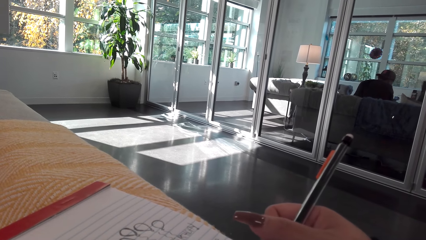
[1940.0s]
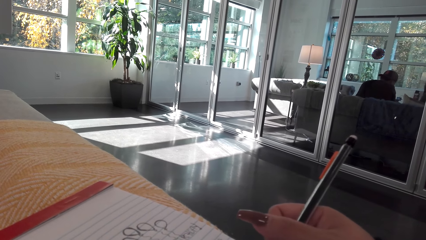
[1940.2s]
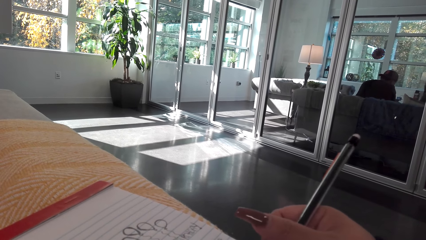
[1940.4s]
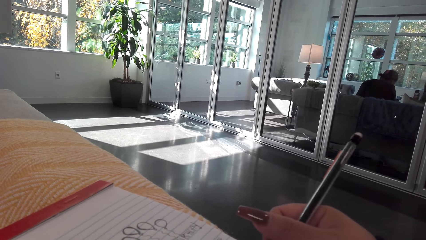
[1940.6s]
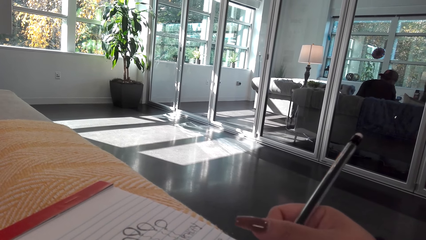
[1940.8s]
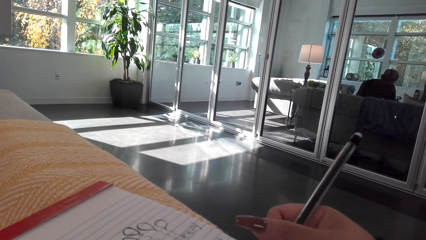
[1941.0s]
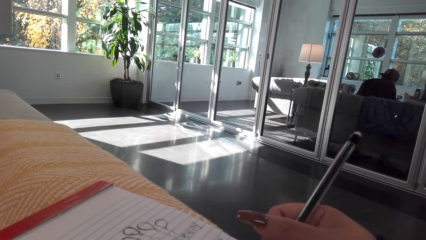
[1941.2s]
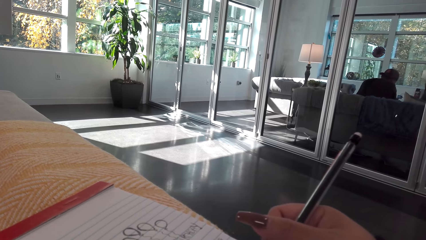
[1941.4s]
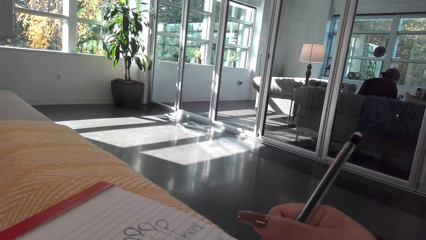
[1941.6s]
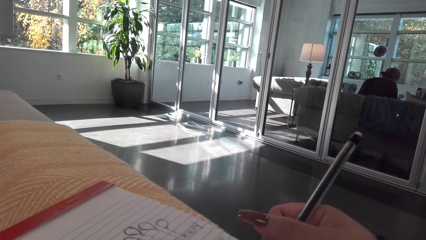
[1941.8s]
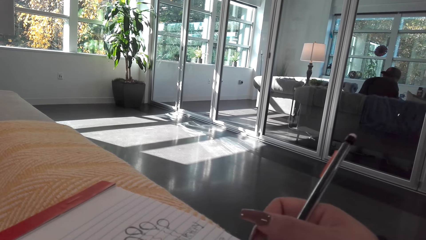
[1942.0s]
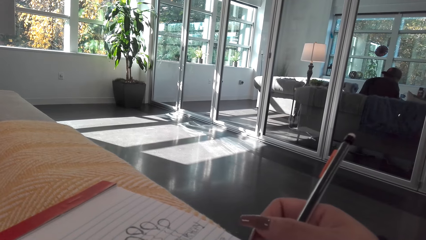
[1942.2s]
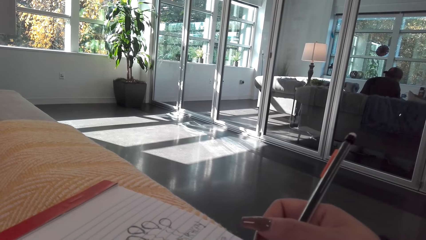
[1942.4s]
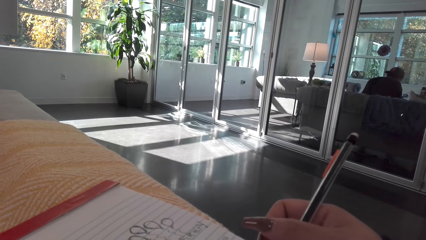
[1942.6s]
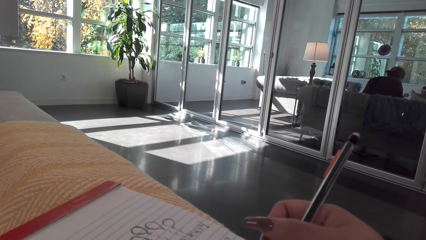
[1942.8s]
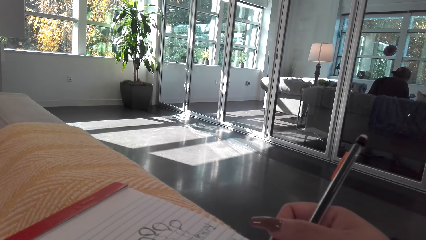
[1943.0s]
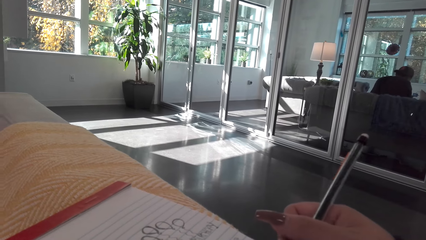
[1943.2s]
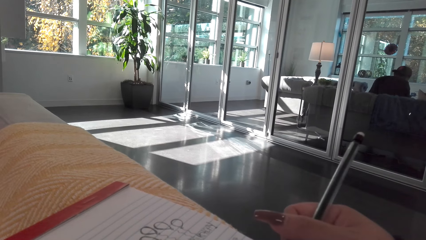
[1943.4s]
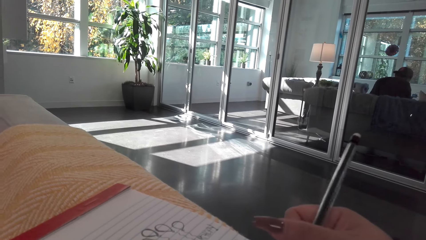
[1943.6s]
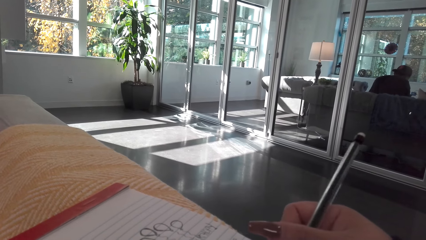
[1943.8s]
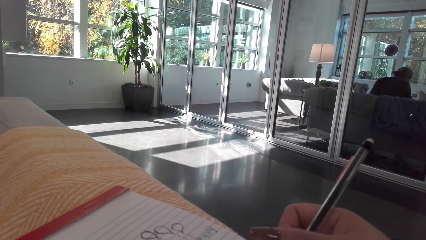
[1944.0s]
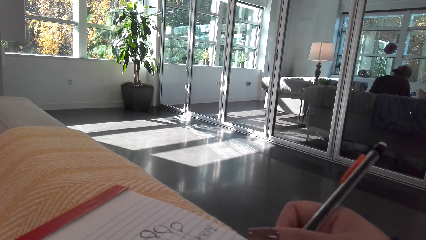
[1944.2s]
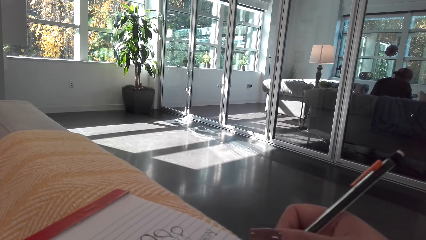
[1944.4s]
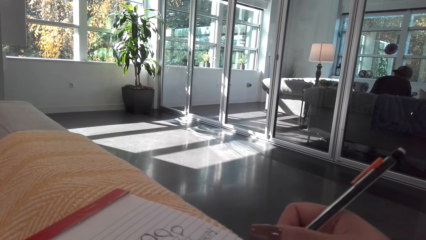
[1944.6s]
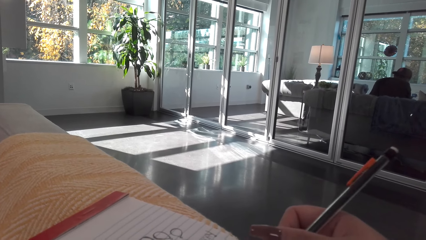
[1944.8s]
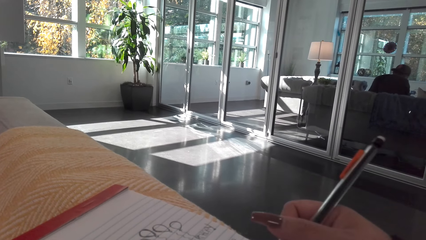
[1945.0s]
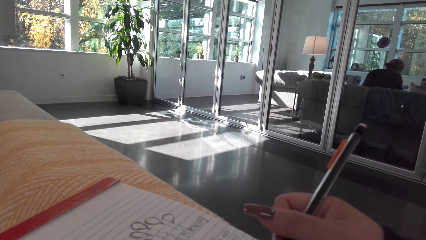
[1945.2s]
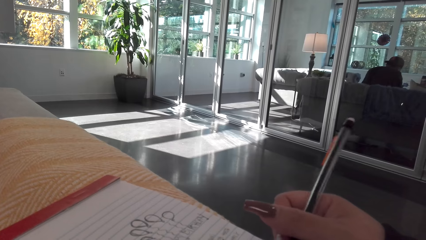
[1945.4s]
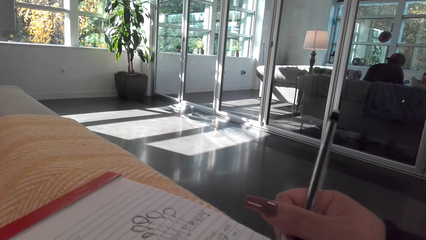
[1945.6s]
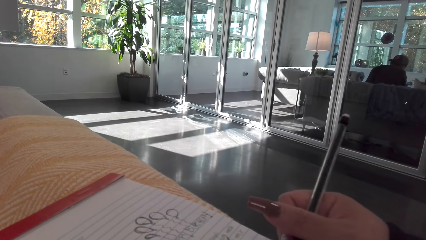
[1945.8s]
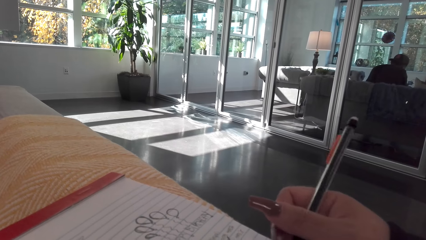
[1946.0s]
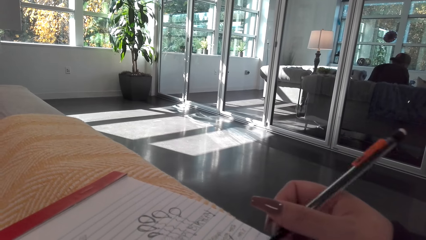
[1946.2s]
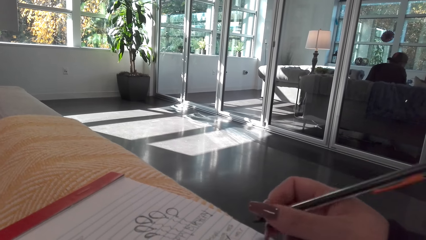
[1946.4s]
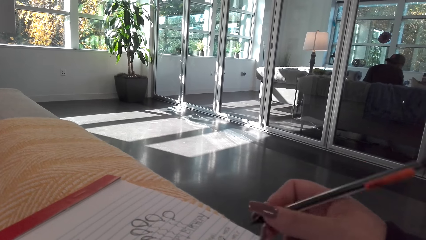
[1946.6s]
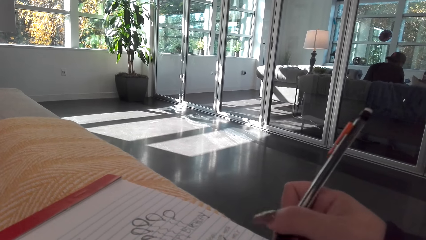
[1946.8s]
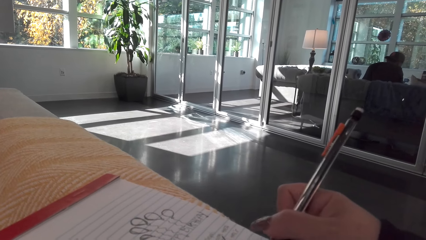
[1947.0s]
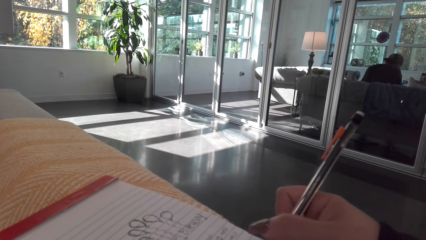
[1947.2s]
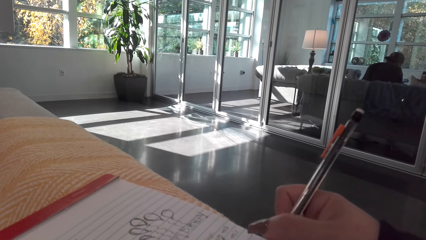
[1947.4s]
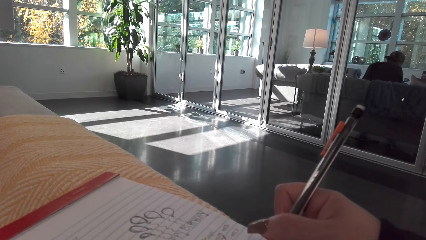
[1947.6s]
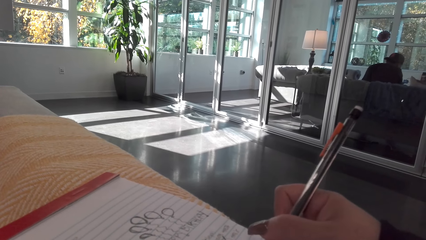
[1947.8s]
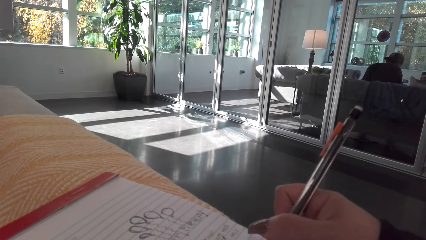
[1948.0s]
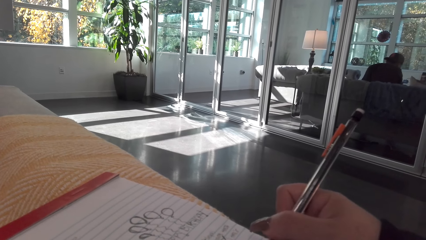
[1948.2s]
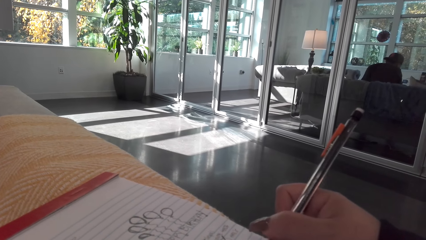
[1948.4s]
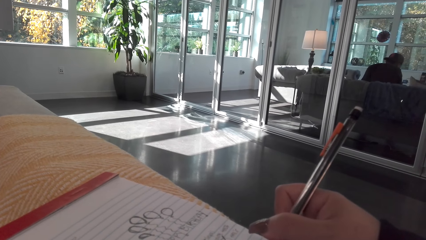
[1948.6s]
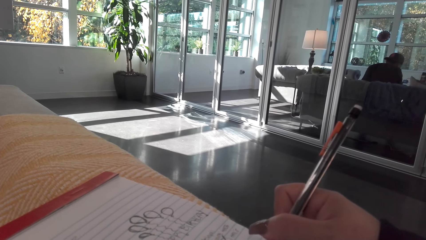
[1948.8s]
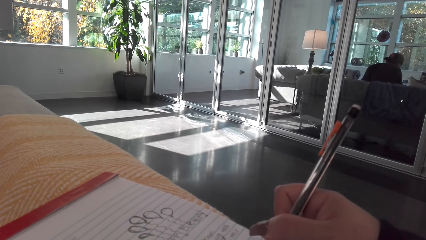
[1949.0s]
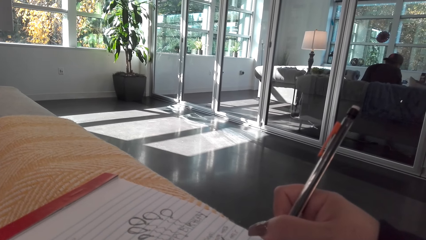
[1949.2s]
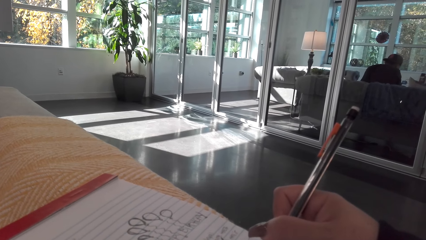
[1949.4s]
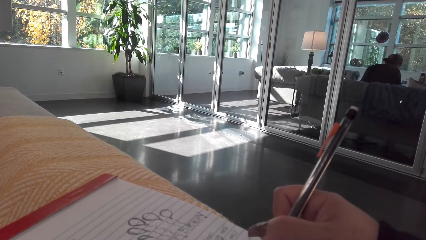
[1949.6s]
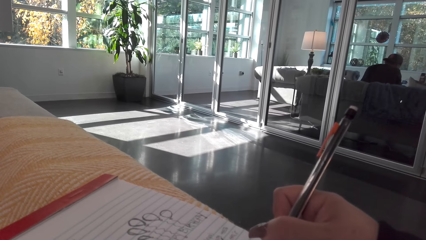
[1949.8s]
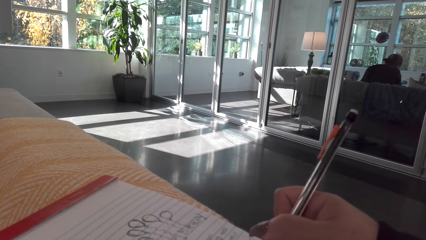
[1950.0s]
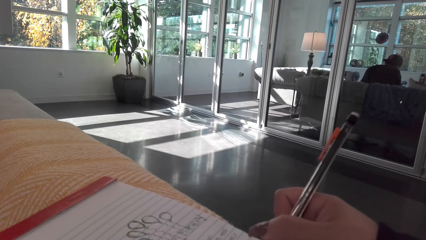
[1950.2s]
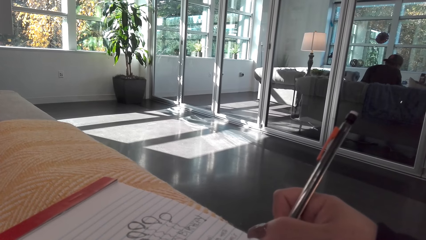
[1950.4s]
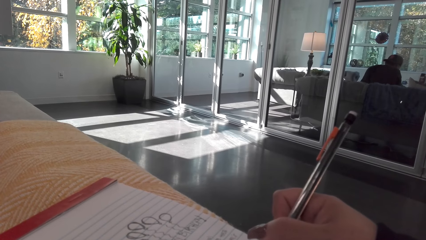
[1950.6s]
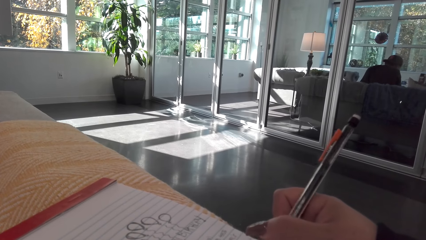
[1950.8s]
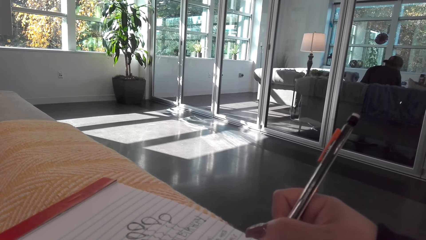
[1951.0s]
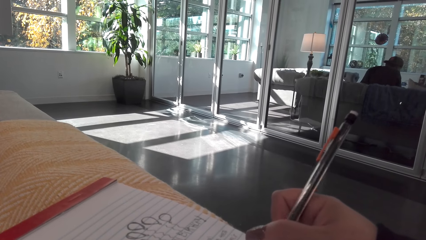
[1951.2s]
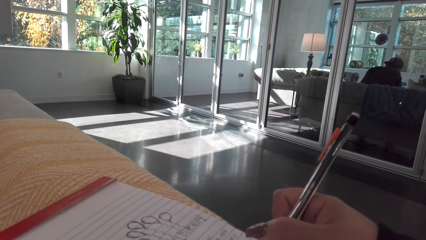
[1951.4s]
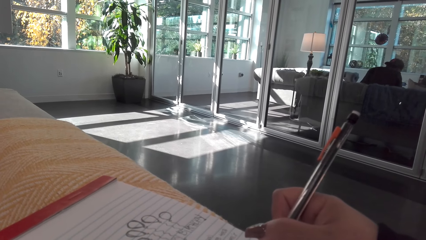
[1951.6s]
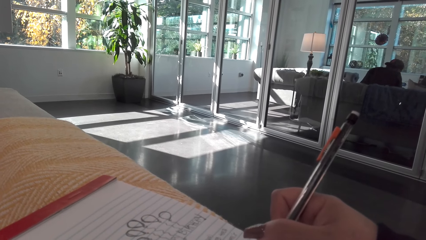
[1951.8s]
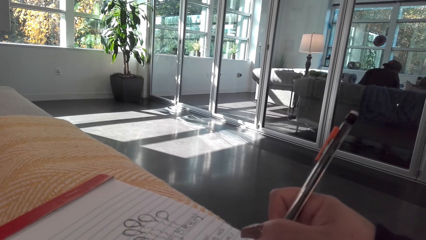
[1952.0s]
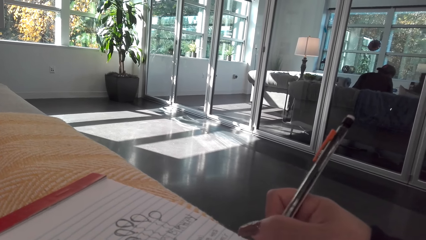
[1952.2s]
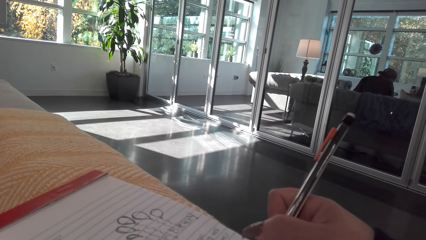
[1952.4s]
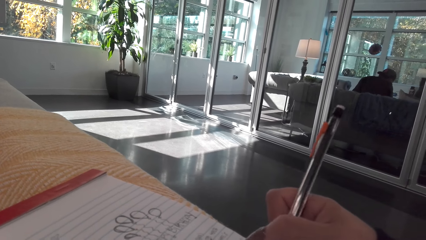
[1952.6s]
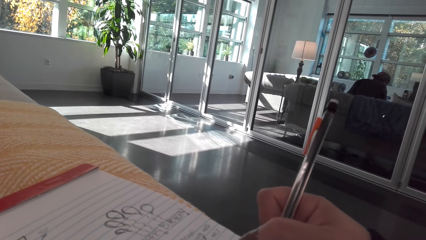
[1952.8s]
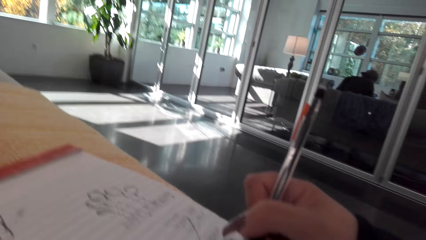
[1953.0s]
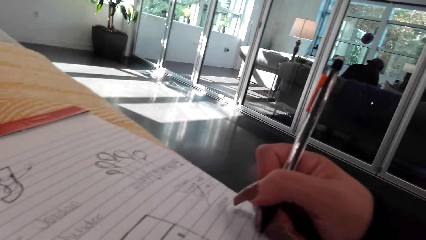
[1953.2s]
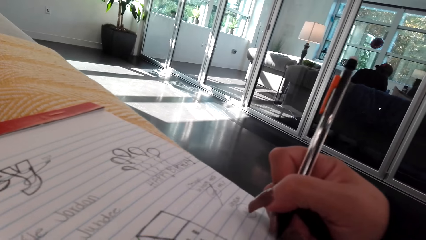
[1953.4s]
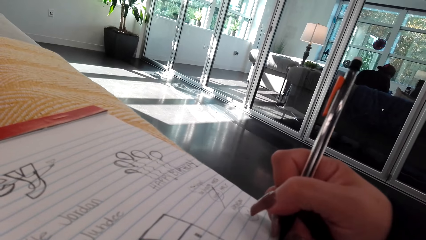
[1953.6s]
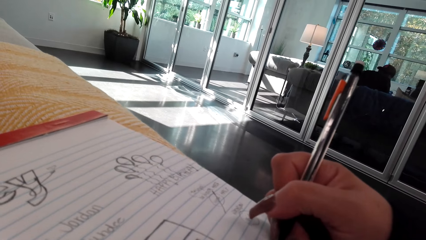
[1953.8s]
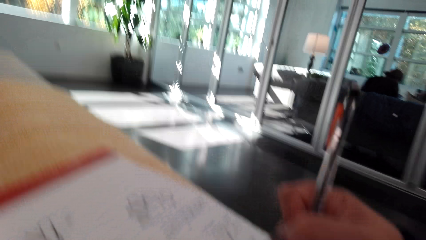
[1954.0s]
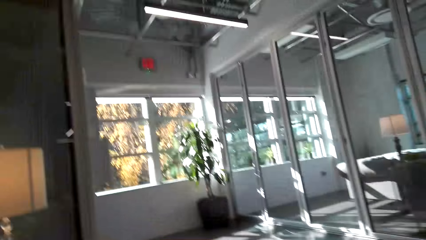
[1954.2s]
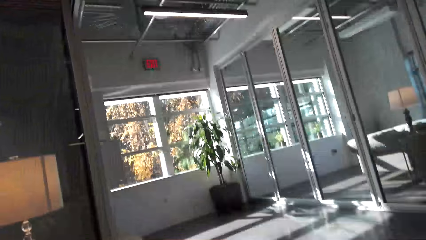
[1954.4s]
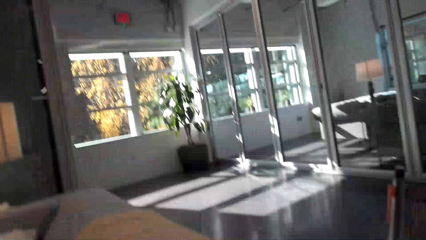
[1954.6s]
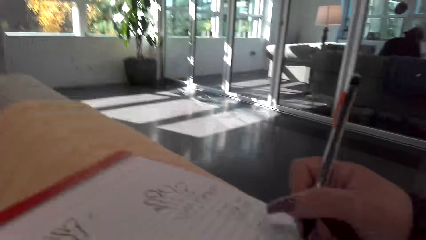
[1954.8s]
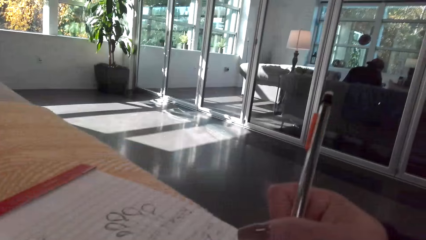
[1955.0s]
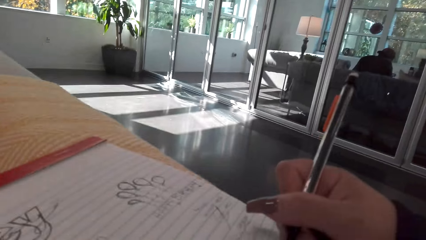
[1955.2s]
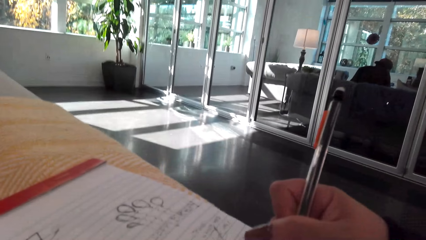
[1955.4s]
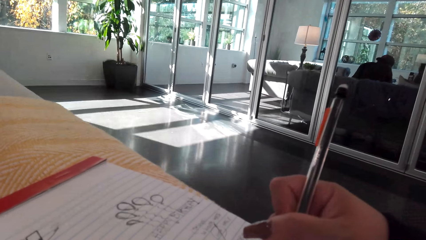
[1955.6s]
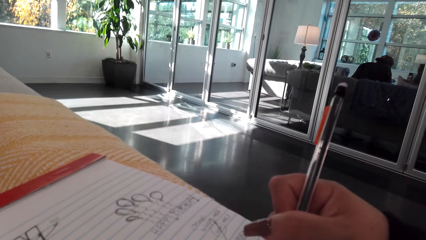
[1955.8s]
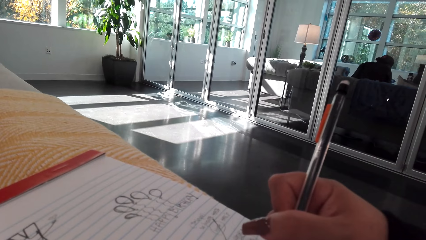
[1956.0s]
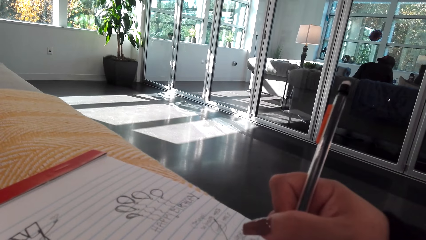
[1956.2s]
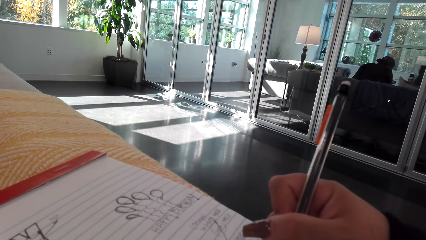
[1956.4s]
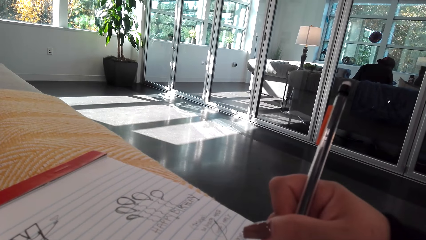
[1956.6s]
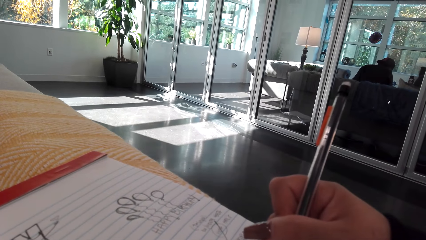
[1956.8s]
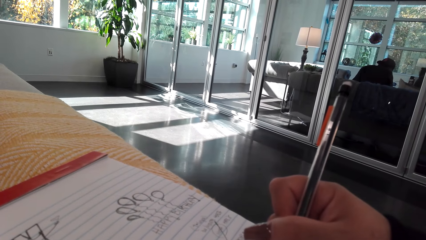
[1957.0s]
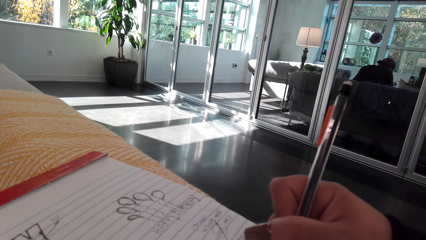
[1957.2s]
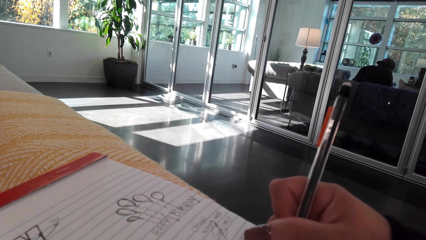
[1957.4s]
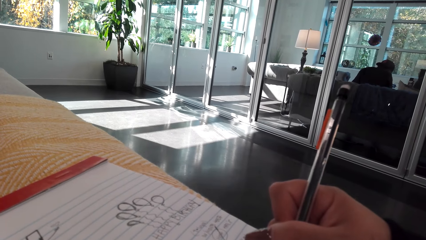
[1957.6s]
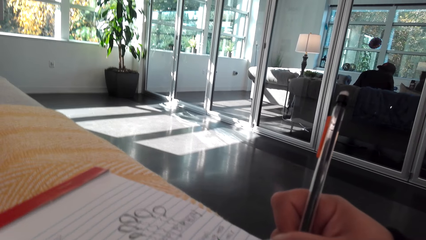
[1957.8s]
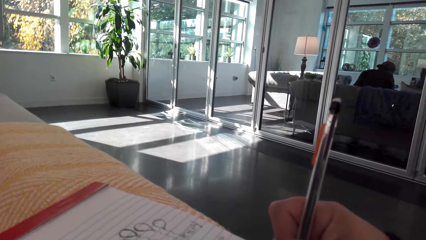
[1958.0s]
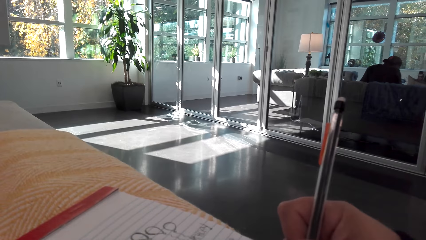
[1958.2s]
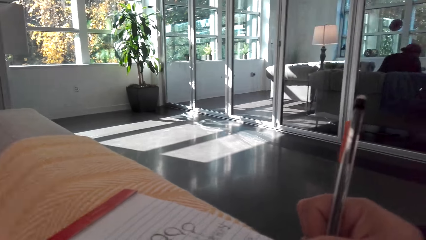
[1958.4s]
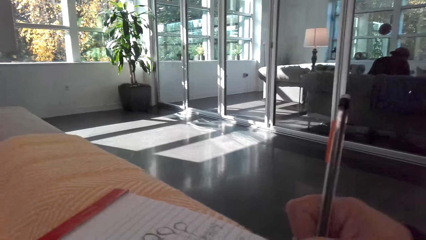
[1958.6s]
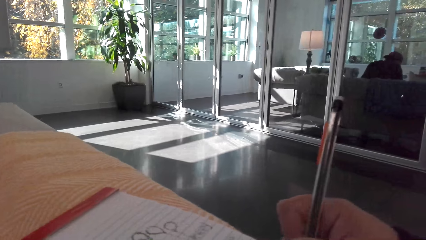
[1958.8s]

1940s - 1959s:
The camera wearer draws on the book.
